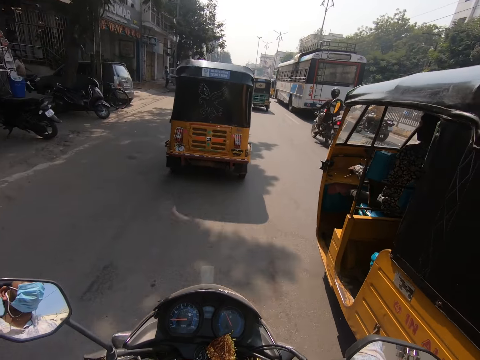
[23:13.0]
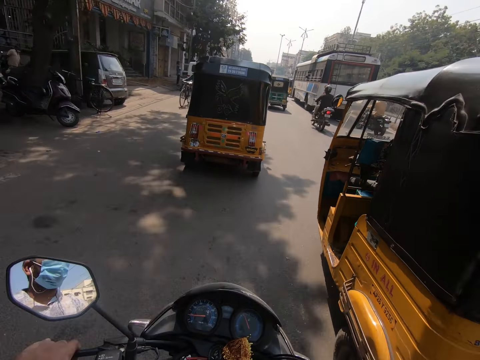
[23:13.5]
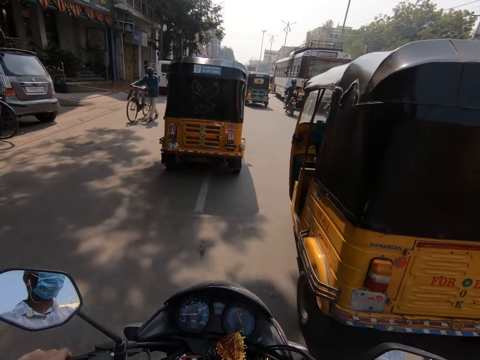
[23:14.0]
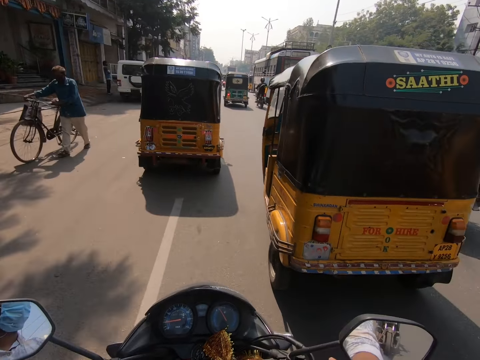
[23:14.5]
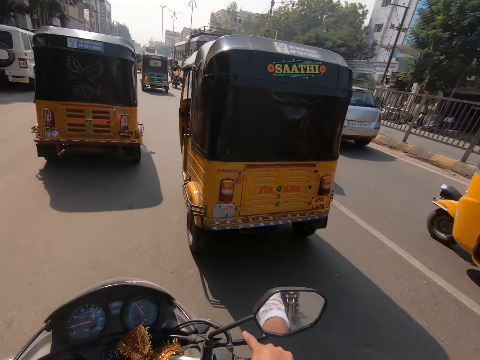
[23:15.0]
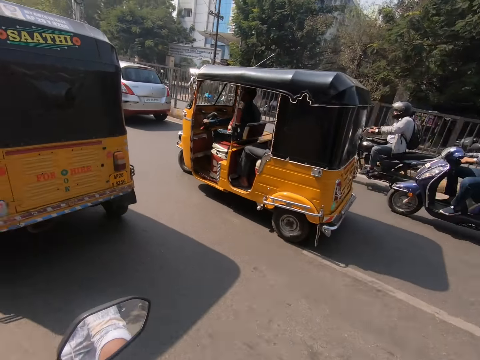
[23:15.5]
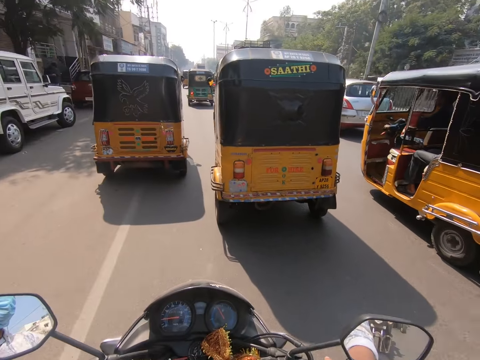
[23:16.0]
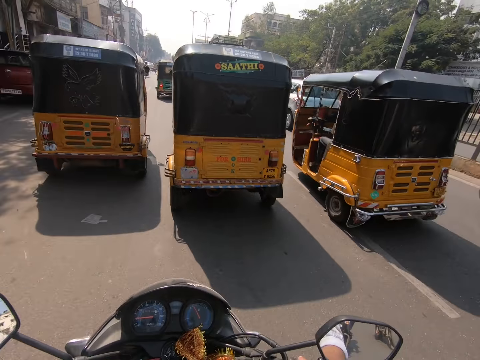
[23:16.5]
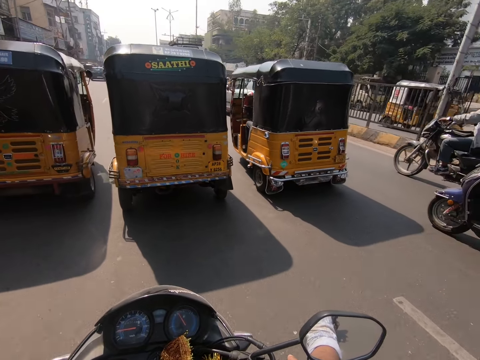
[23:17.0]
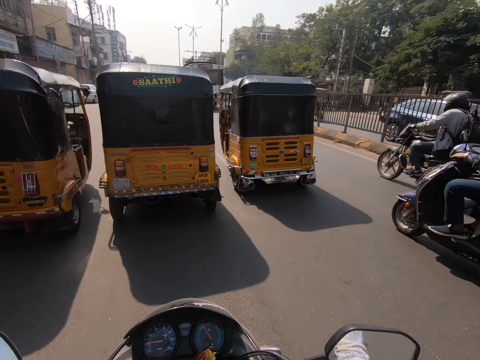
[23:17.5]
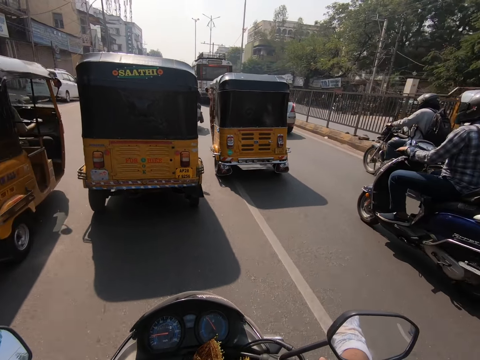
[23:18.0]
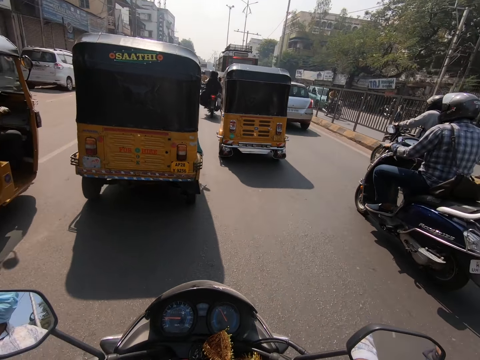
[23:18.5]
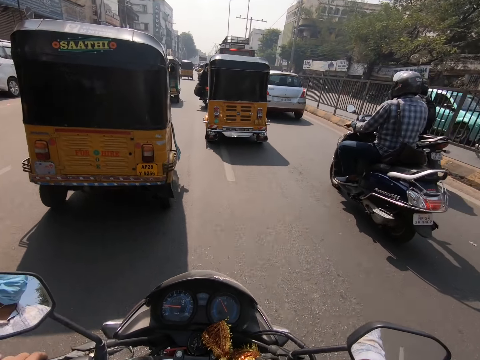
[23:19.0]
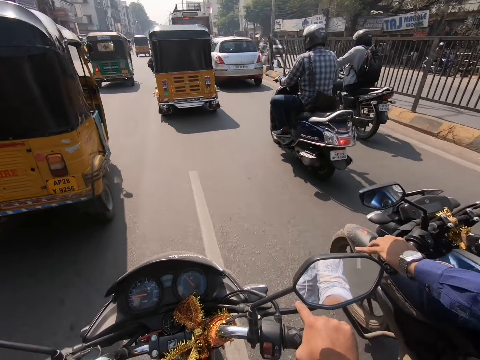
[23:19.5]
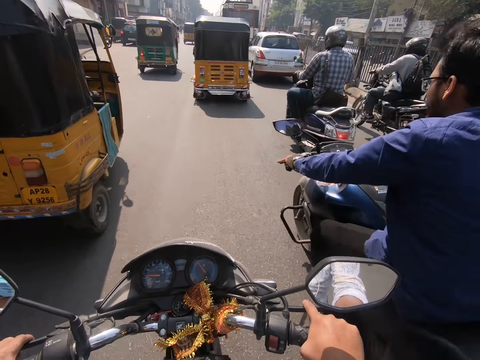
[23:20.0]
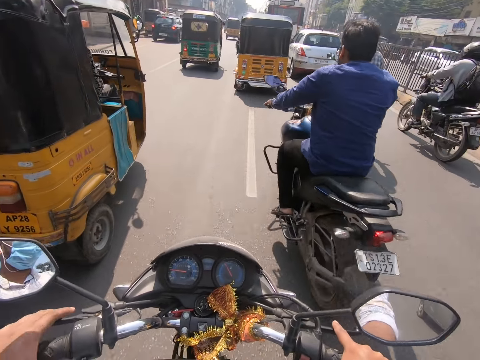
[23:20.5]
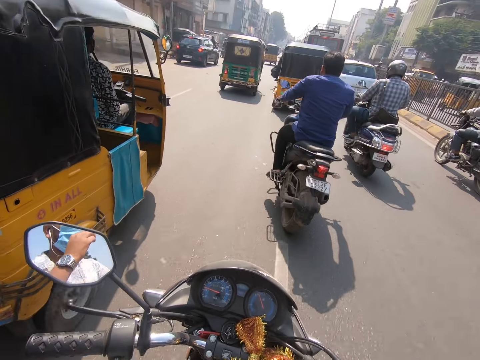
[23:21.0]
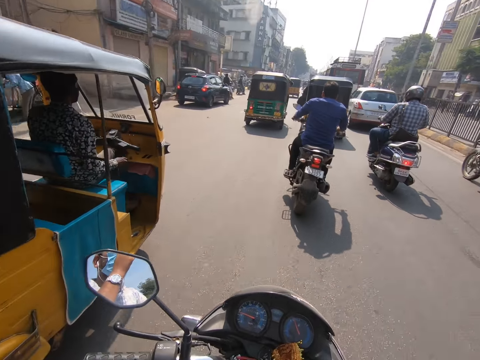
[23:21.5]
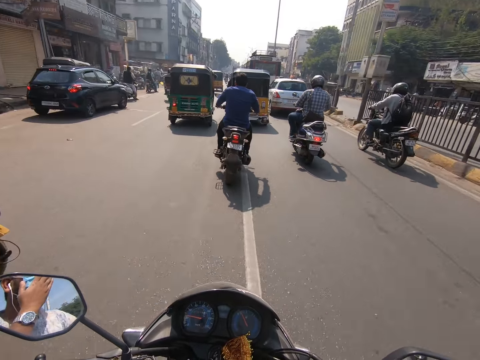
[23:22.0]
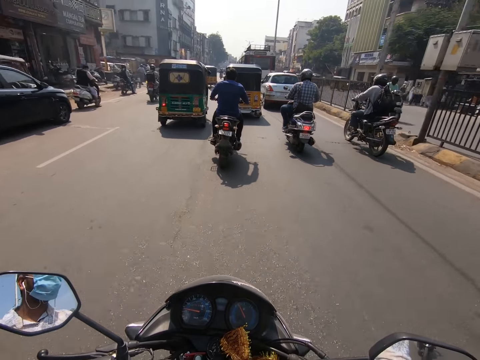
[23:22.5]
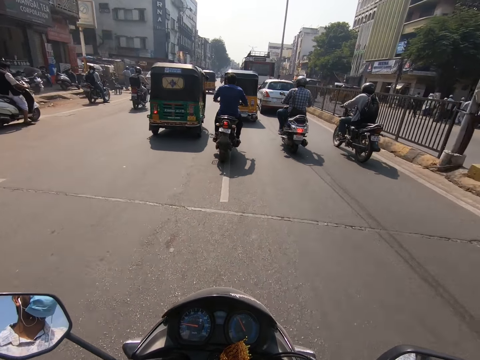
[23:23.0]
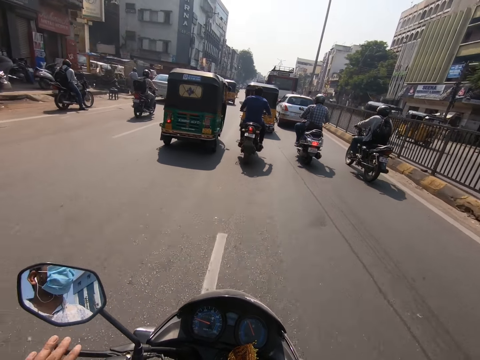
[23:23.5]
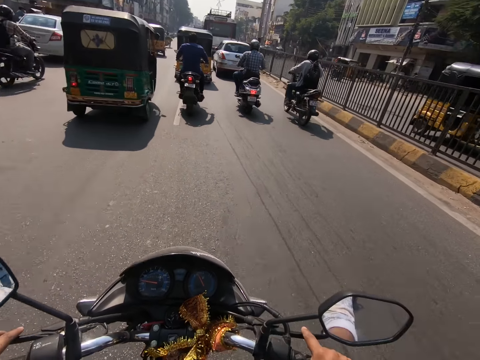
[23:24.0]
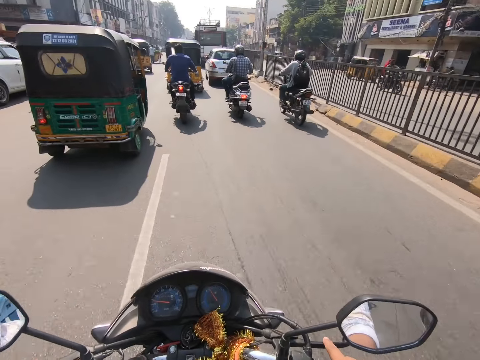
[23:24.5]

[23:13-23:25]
The camera wearer looks around. A man on a bike rides past the camera wearer. The camera wearer rides past a tricycle on the road.

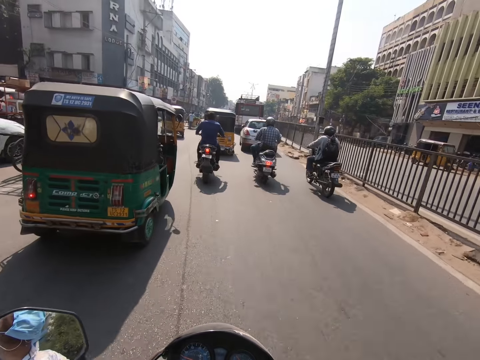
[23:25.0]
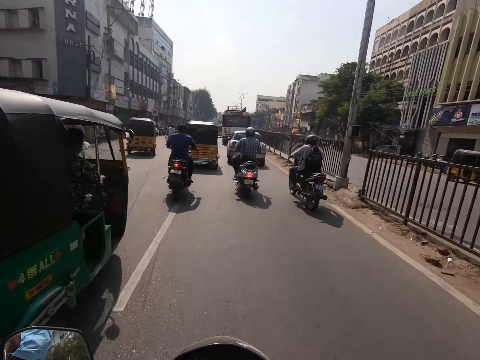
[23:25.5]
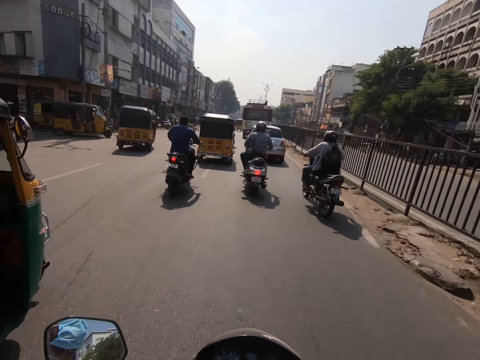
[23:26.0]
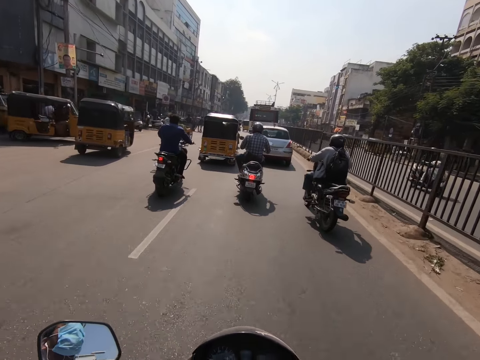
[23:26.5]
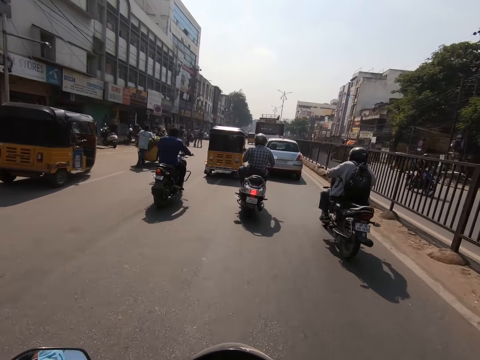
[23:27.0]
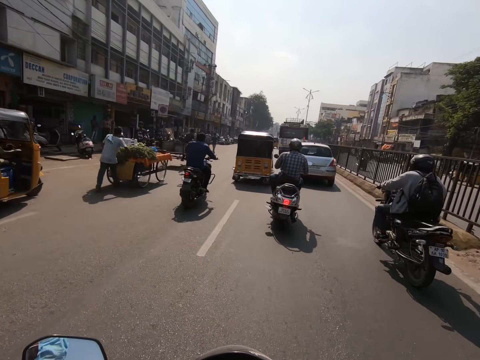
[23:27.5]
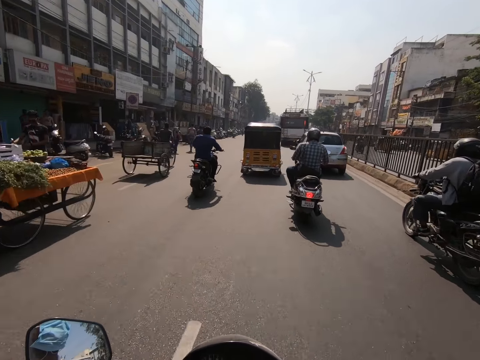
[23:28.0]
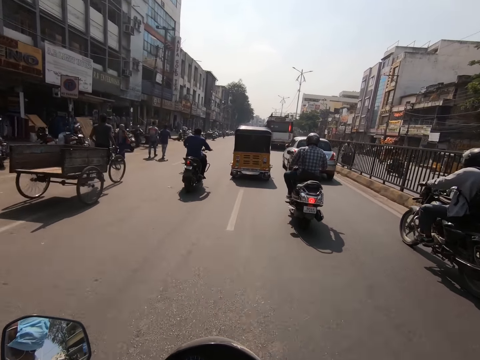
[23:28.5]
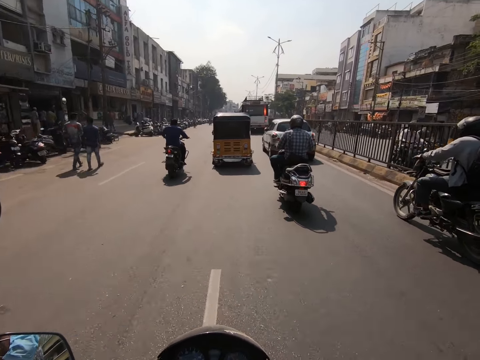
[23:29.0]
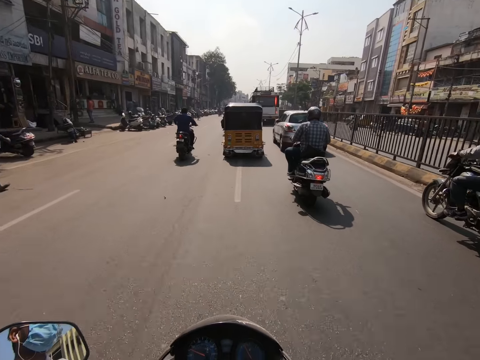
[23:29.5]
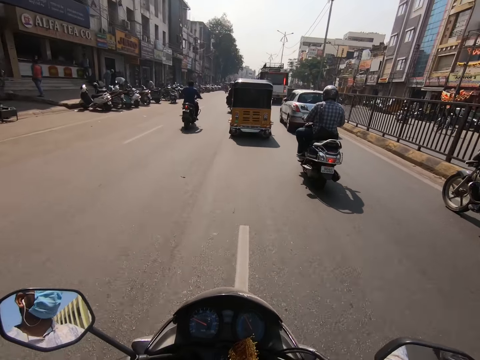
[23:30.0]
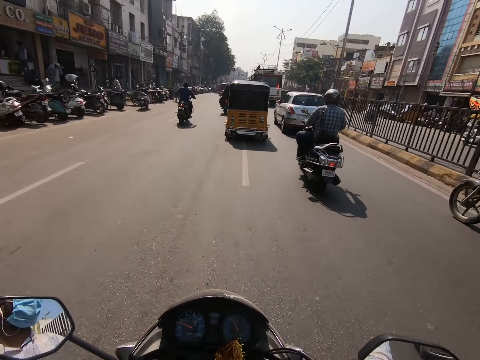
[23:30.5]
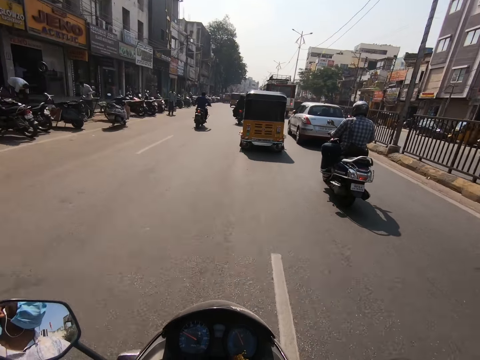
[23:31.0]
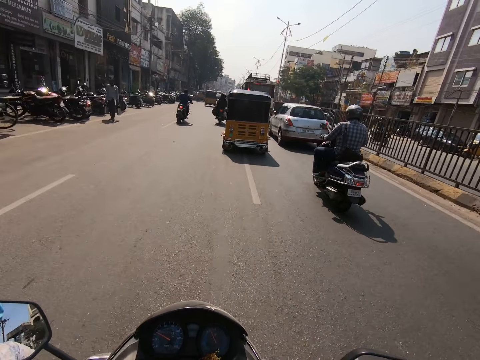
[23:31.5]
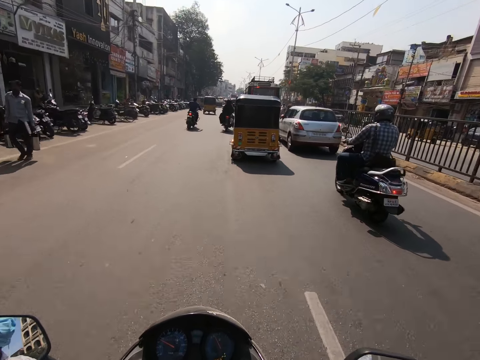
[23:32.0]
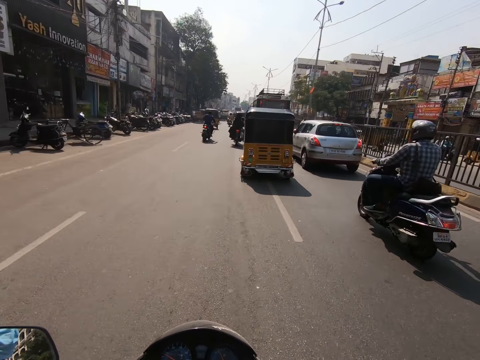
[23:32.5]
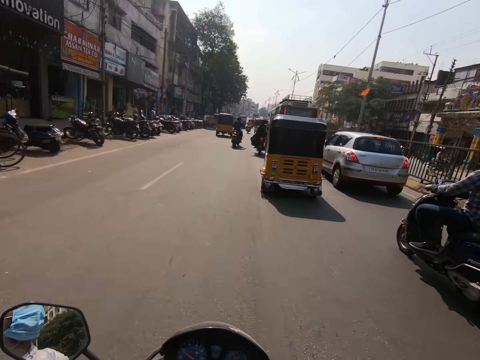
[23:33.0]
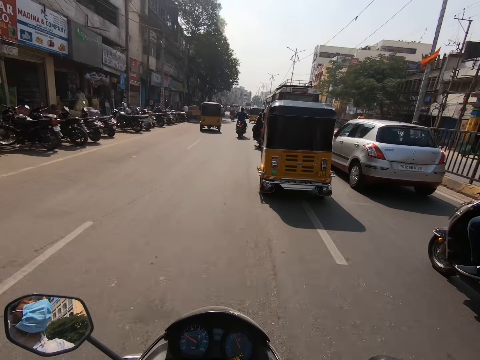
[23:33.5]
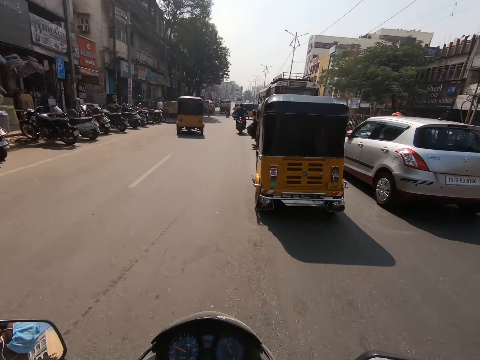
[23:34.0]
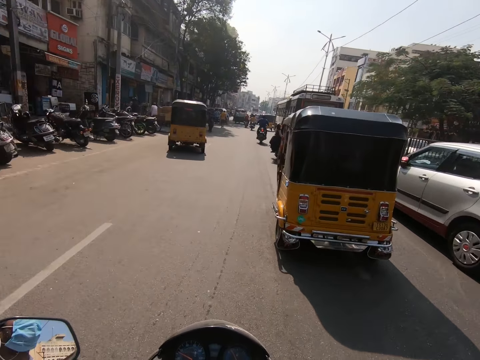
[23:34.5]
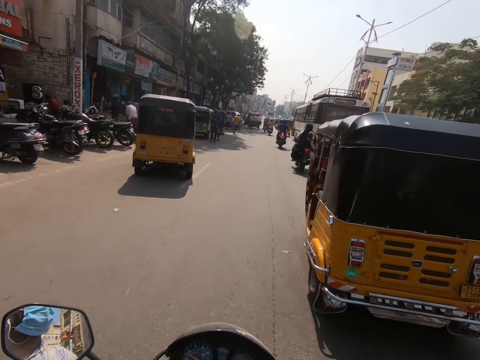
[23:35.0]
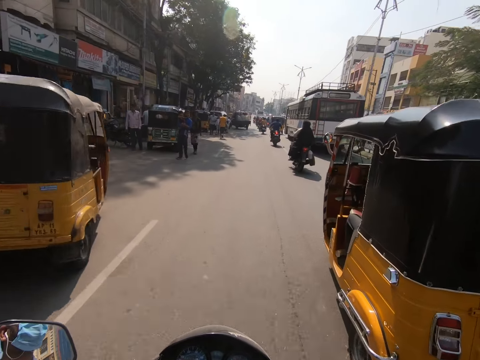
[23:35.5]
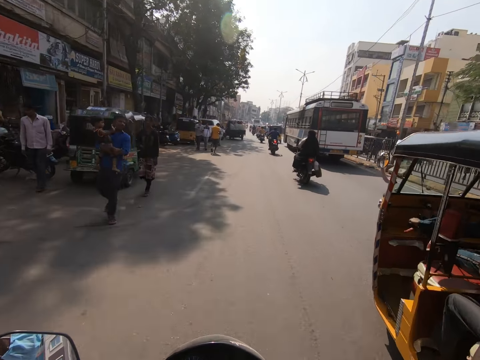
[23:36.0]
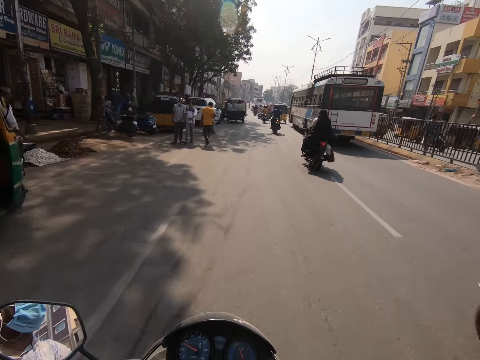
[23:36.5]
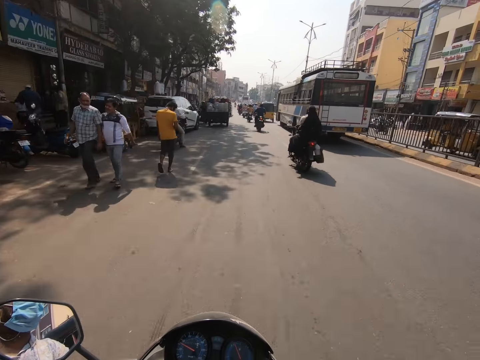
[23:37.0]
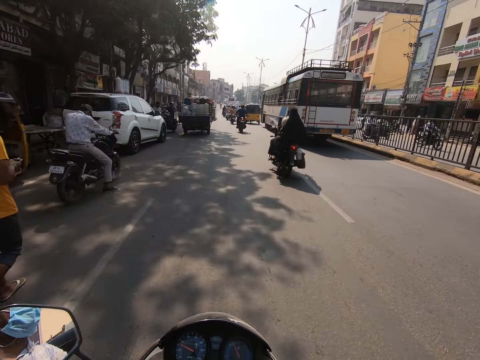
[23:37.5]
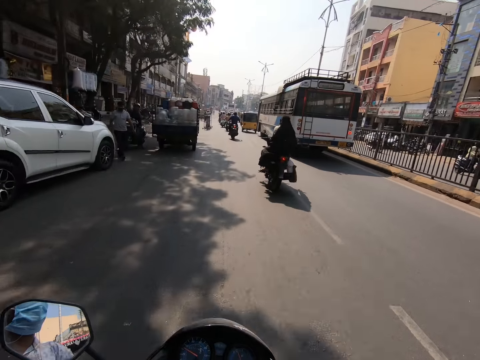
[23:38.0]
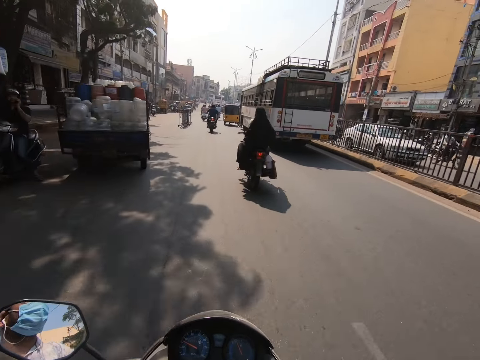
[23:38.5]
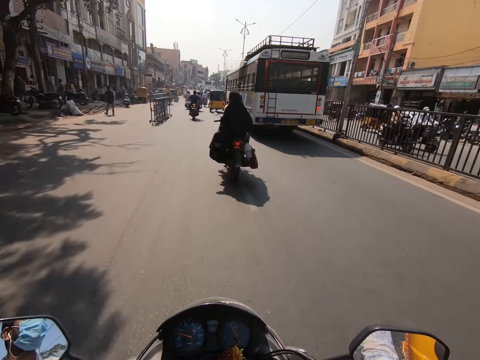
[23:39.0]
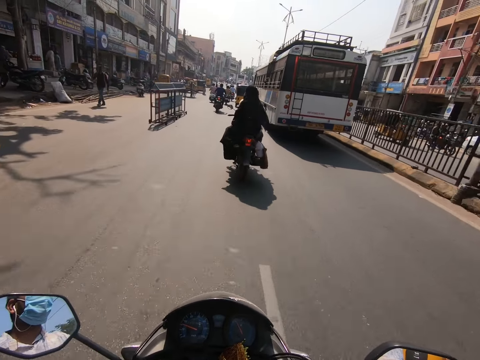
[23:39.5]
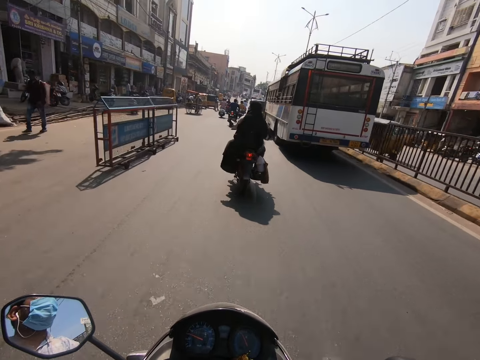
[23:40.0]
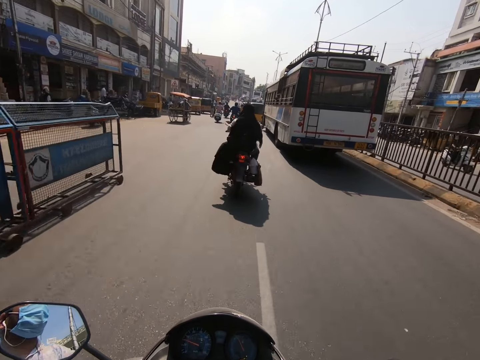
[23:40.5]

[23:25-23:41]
The camera wearer rides past a tricycle on the road. A man pushes a truck of vegetables on the road with both hands. Another man rides a freight bicycle on the road with both hands. The camera wearer rides past another man with a baby in his hands on the road. They ride past a tricycle on the road.
